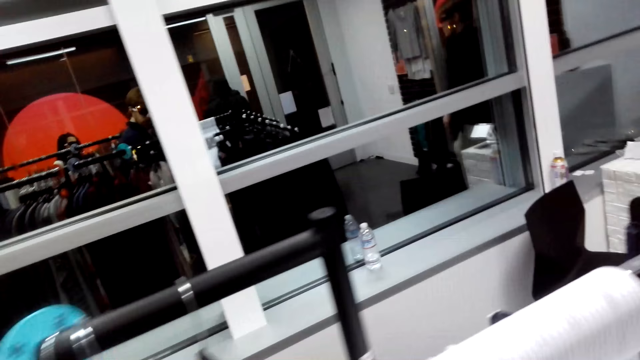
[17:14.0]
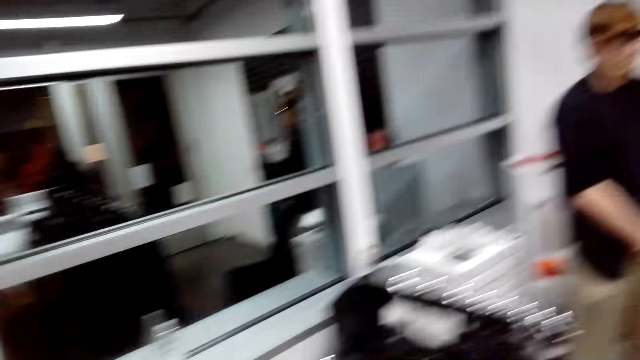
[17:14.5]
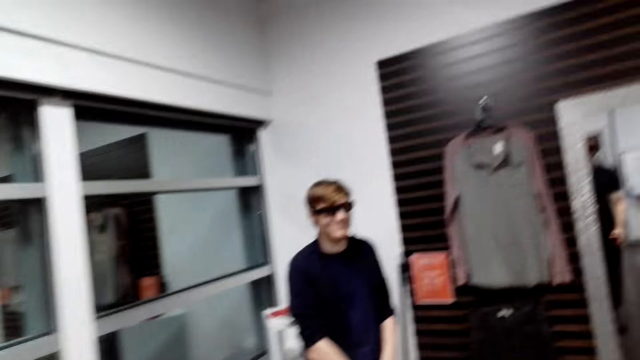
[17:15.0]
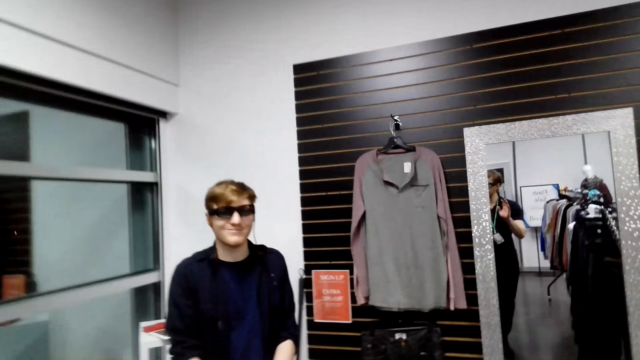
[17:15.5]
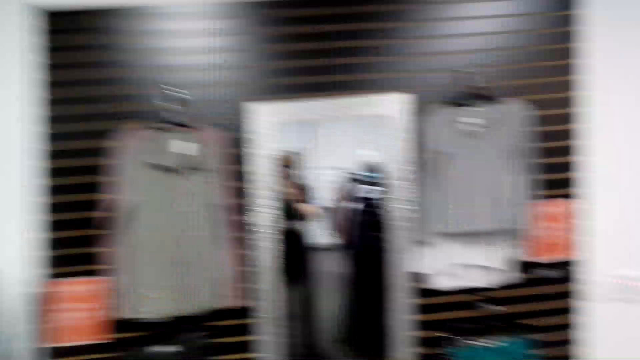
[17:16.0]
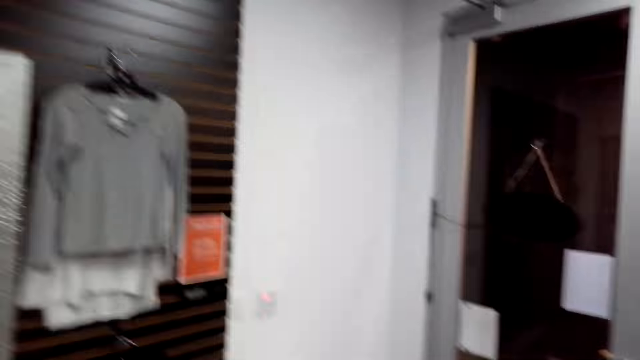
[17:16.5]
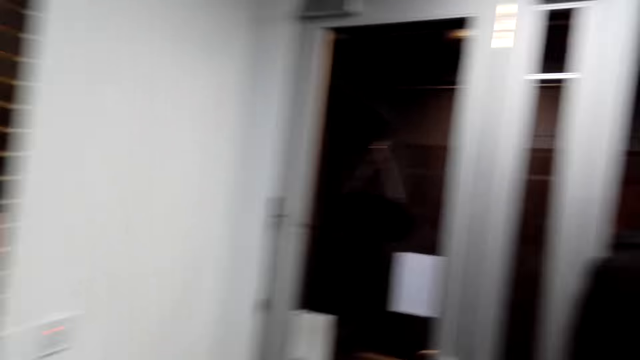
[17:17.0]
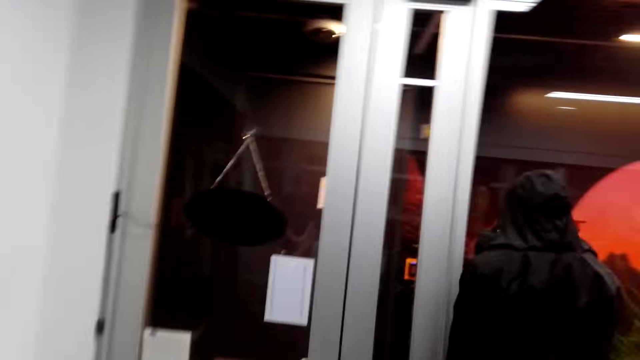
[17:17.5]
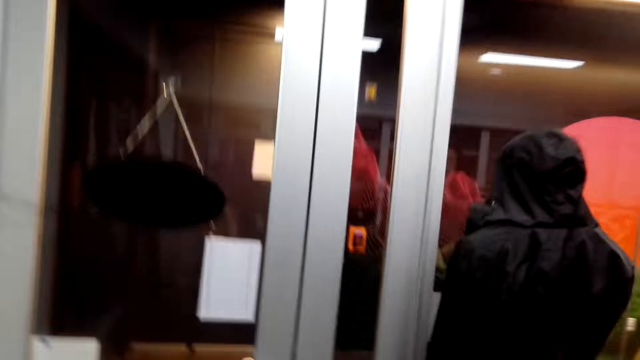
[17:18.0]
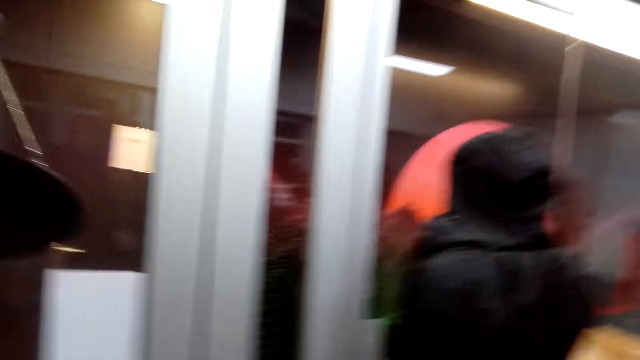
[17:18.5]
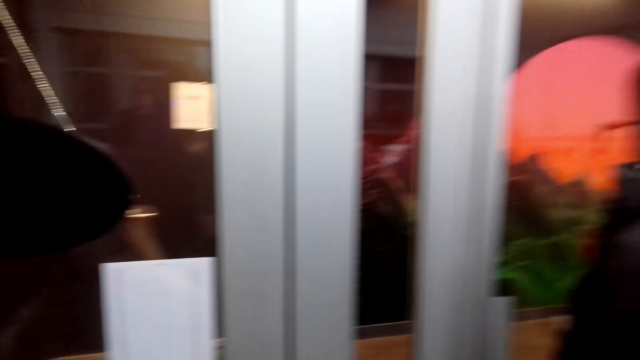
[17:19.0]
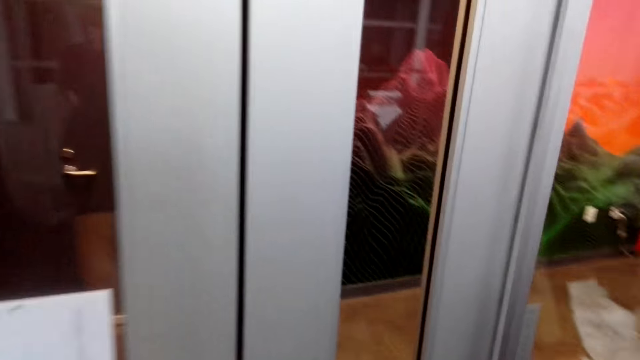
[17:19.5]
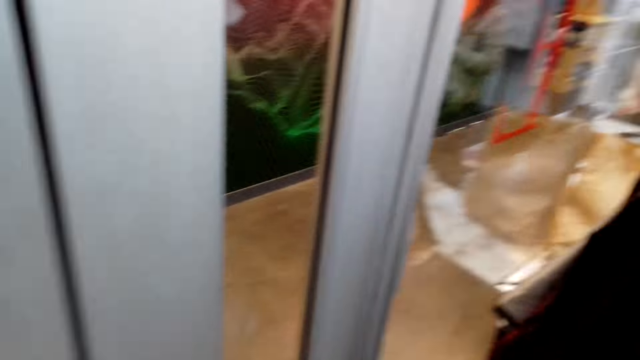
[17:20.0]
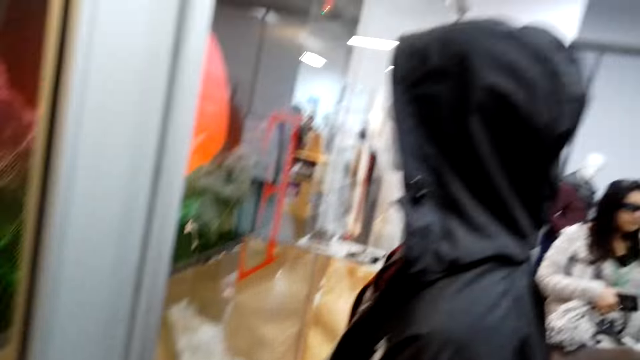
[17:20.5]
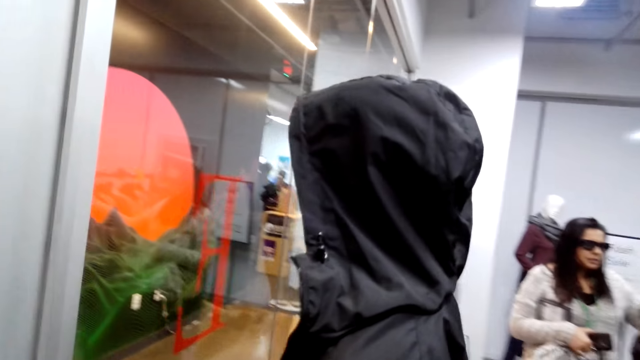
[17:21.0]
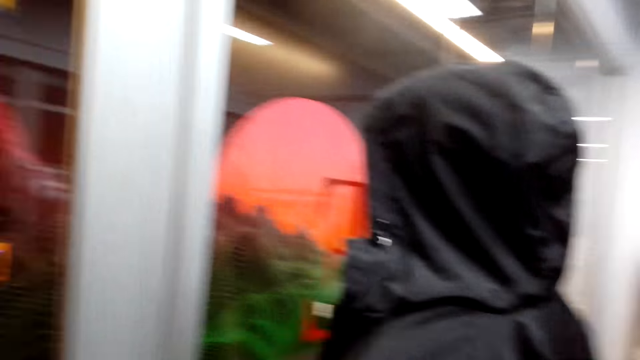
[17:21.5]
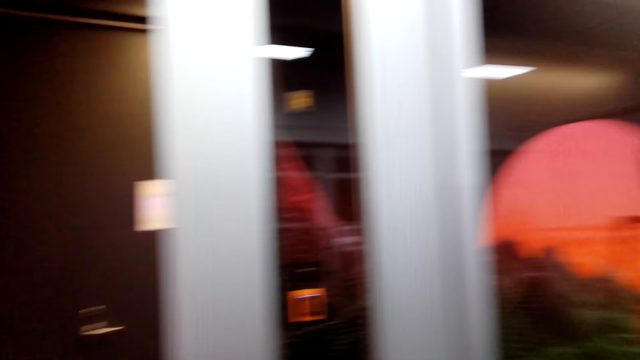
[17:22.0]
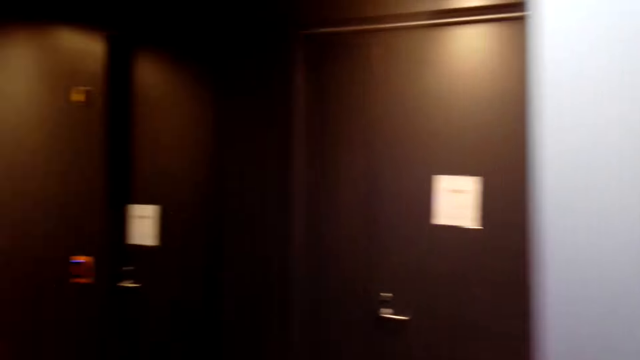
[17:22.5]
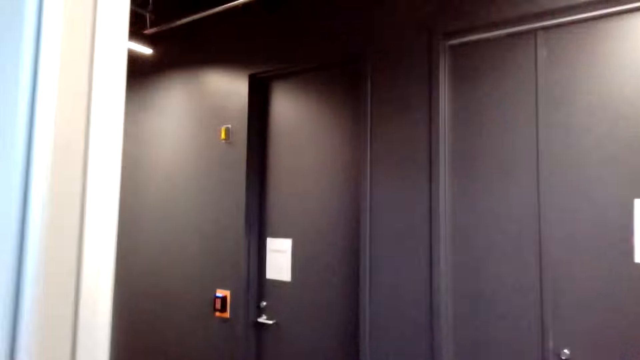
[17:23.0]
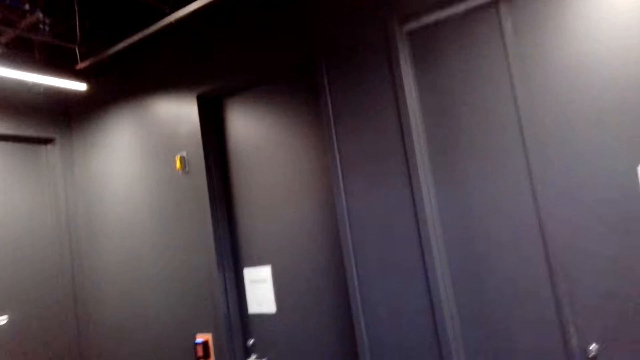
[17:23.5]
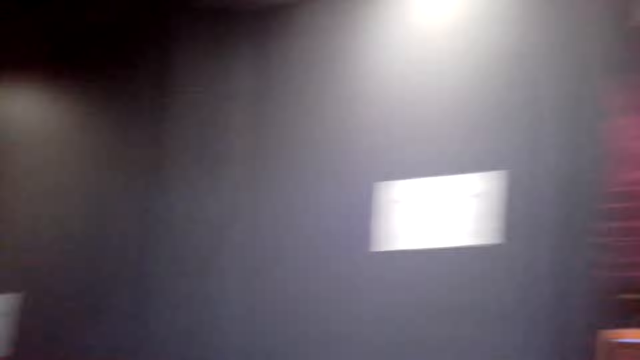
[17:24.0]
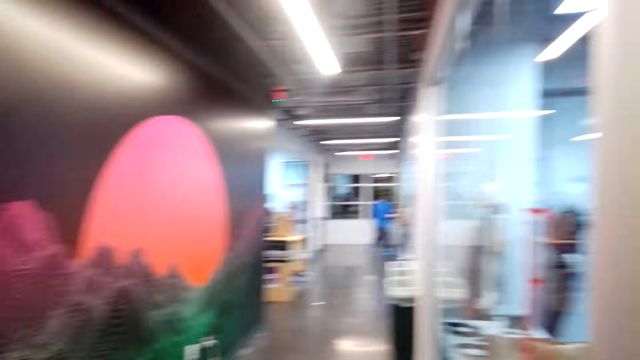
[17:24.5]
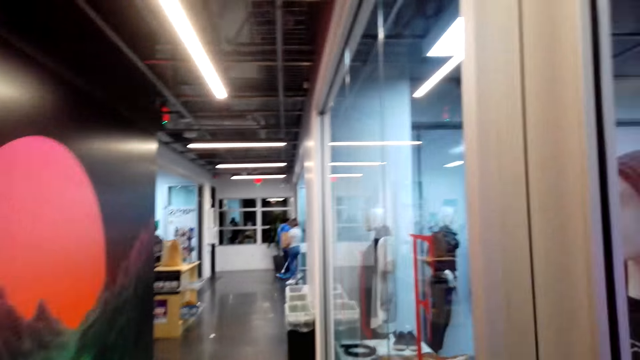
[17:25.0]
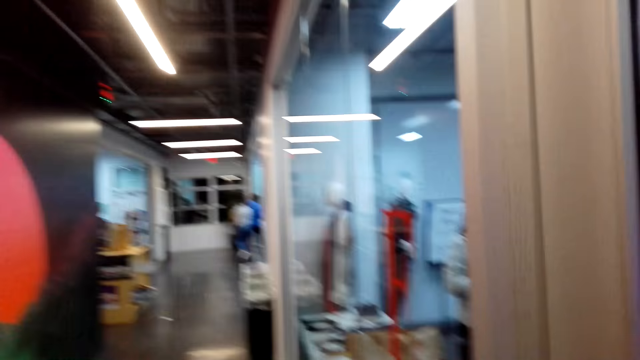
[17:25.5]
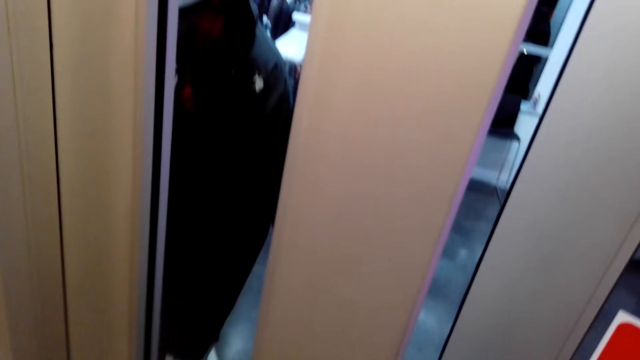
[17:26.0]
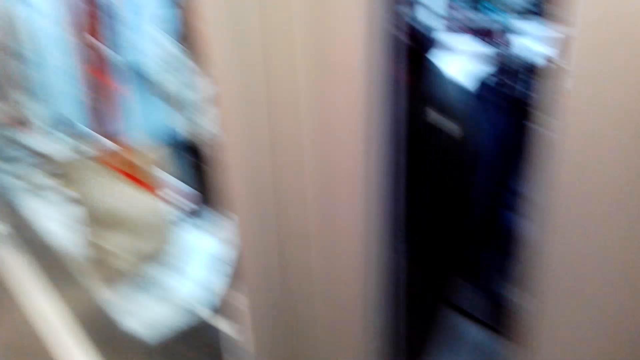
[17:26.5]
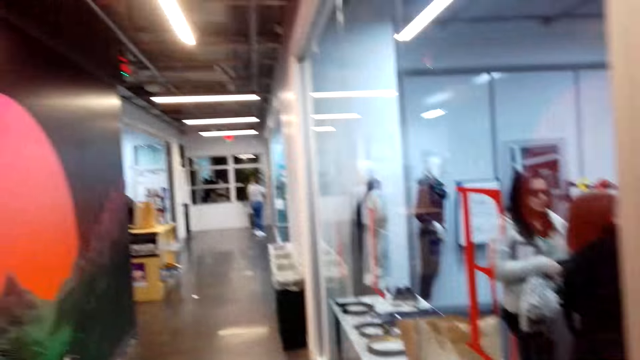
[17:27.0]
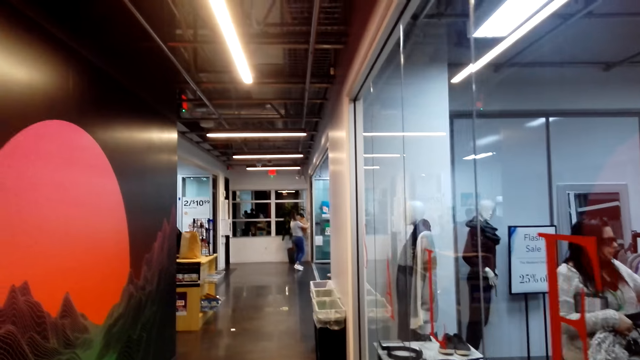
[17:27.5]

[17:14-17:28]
The camera wearer walks around the shop. They open a door. They walk around. They look around the corridor.

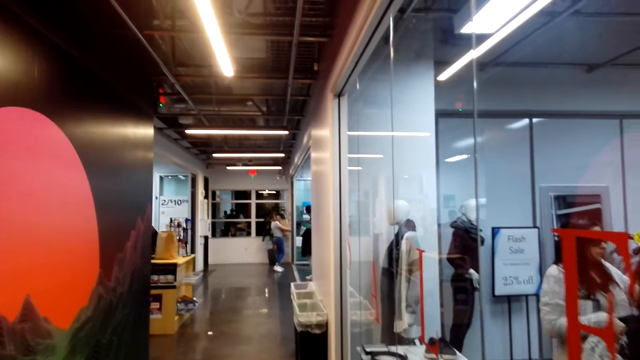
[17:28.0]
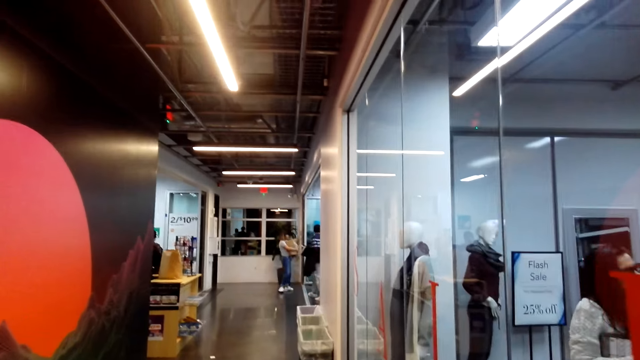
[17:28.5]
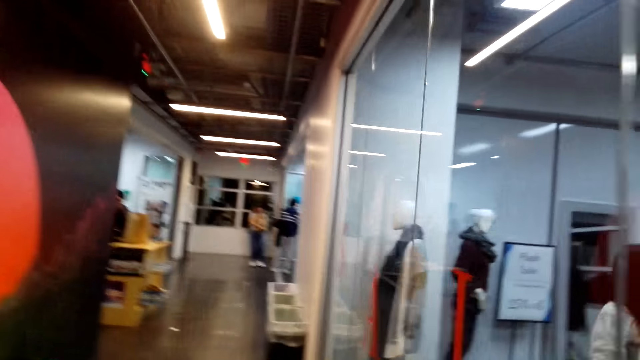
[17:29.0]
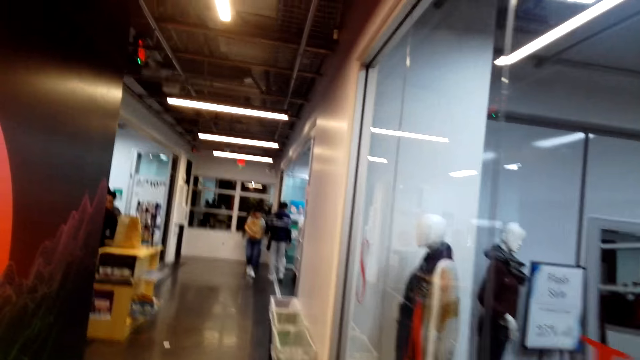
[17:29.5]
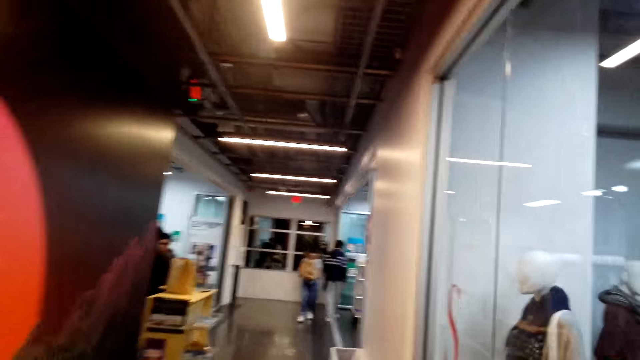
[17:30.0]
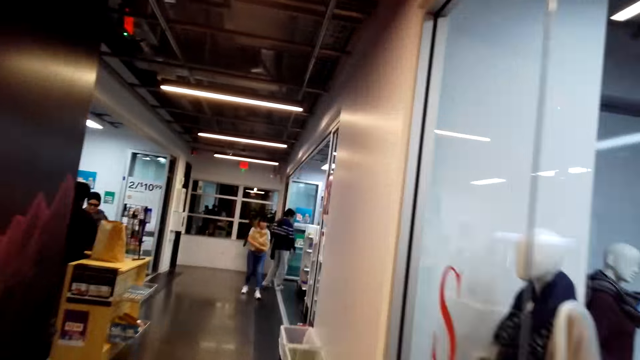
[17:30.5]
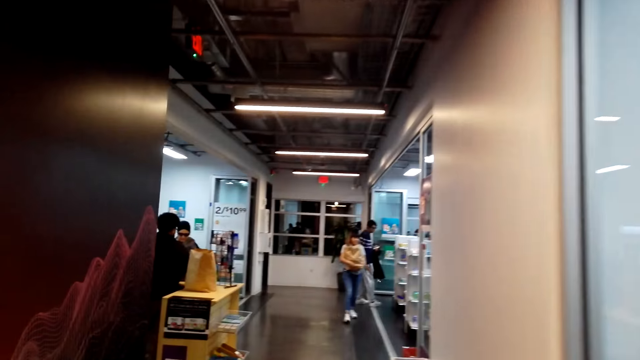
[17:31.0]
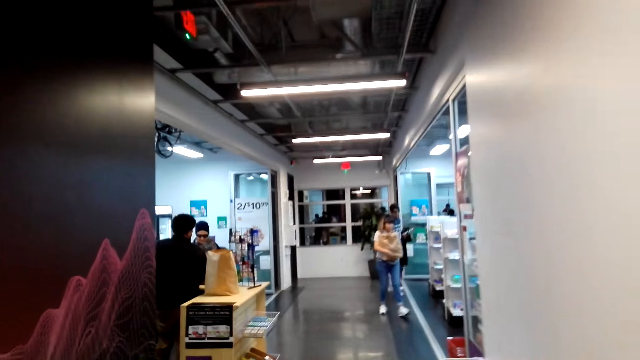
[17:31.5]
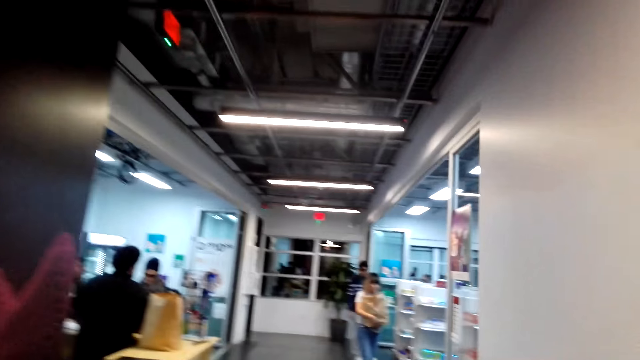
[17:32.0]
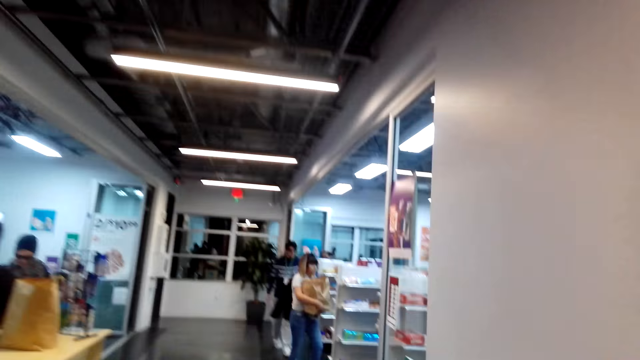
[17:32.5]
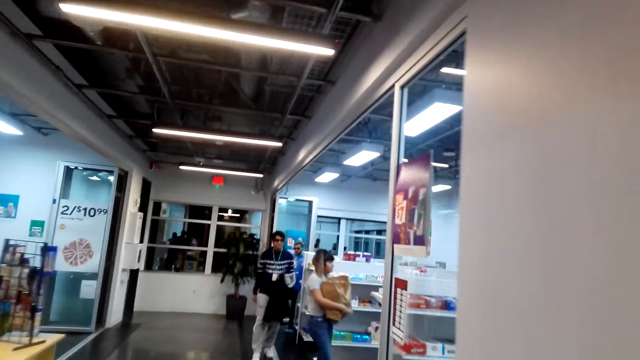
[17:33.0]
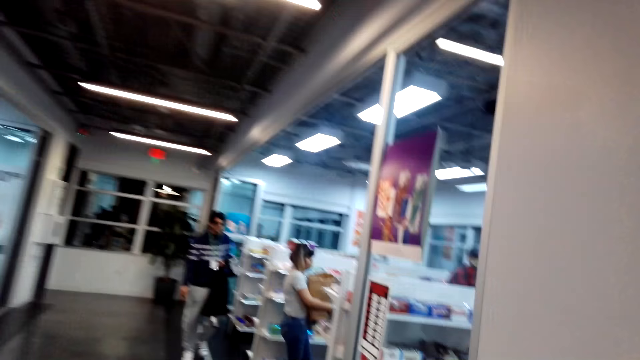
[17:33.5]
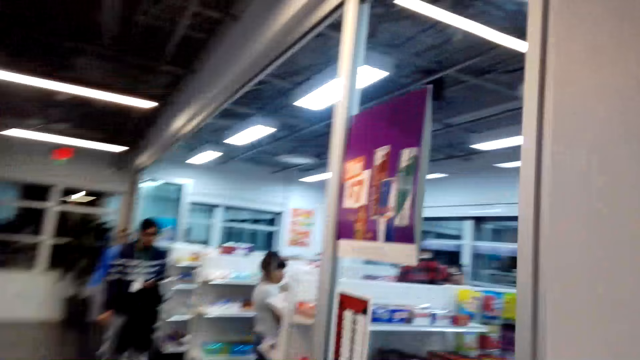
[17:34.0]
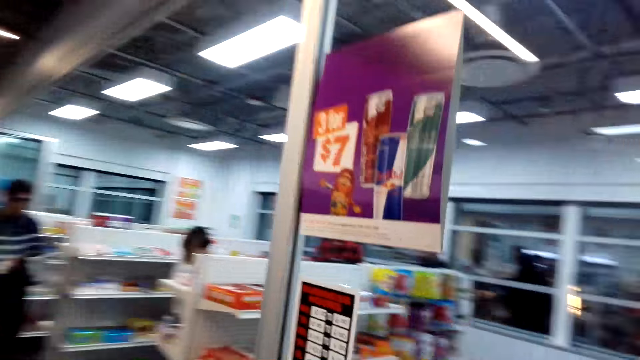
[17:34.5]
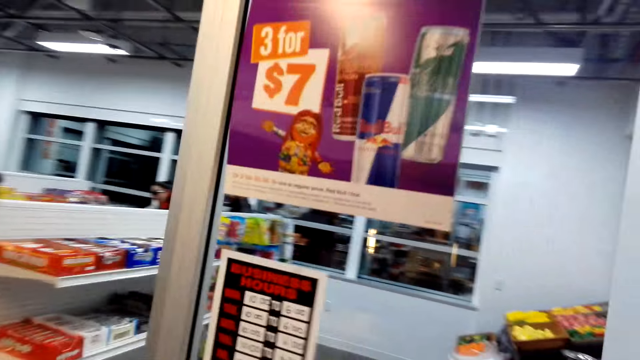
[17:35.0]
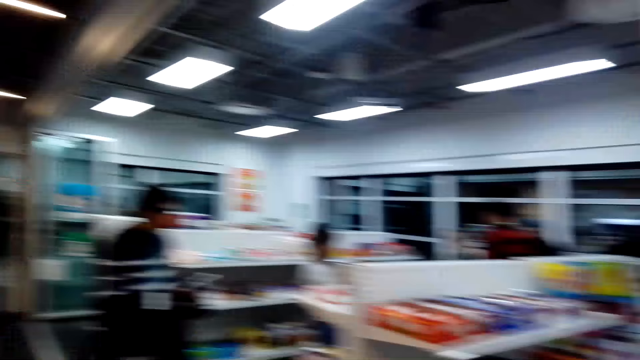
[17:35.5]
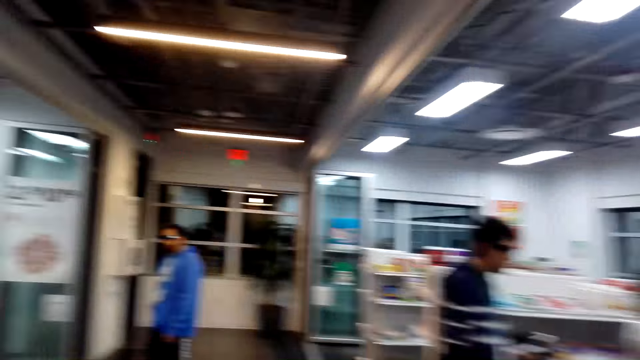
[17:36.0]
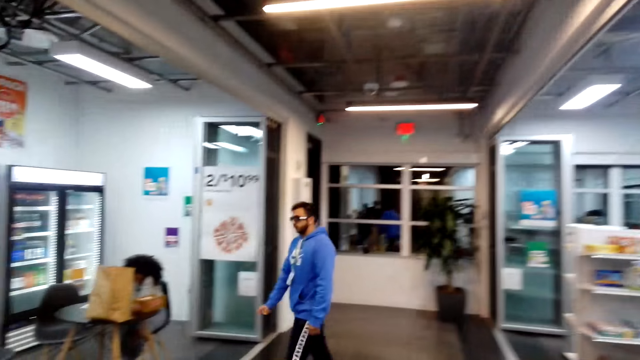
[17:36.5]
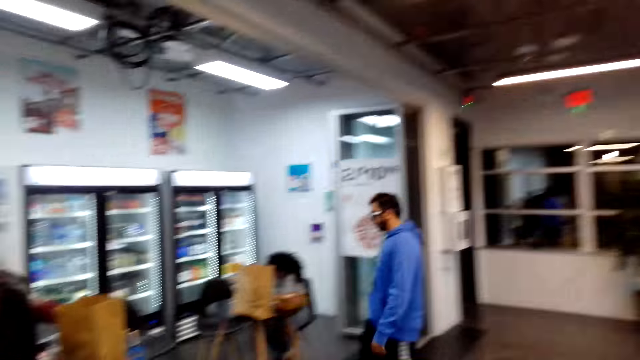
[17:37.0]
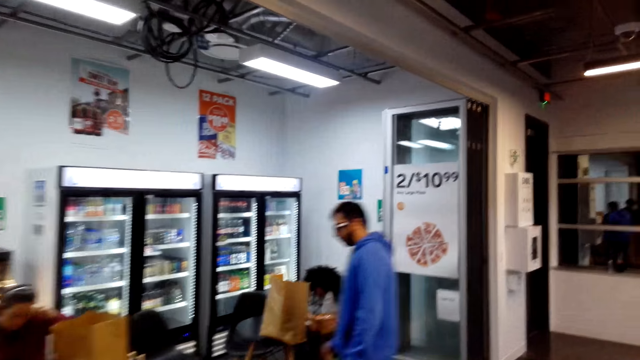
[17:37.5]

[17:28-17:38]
The camera wearer walks around the corridor. A woman carries a paper bag. A man walks around. The camera wearer walks around the shop. Another man walks around.
